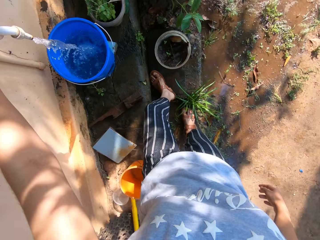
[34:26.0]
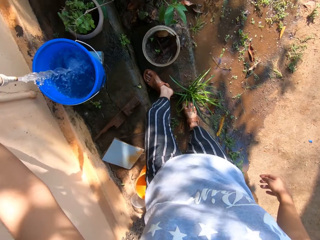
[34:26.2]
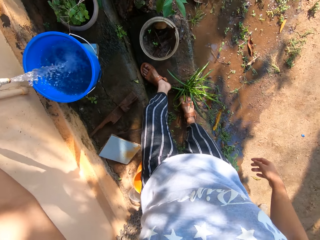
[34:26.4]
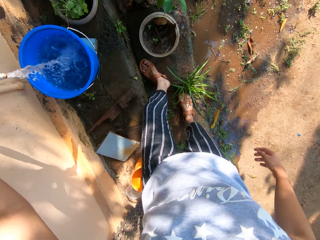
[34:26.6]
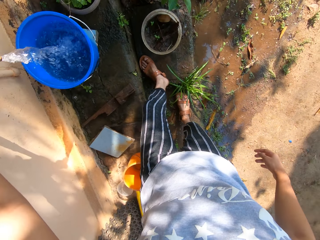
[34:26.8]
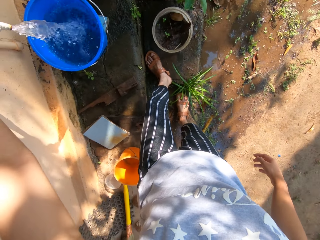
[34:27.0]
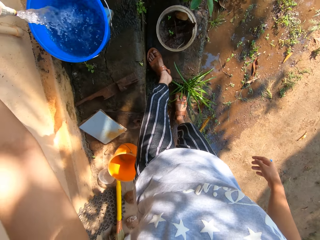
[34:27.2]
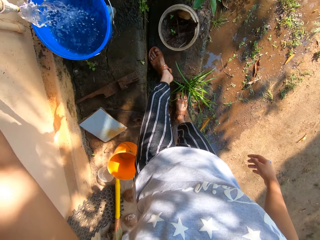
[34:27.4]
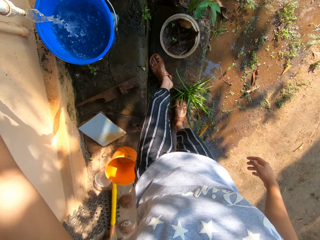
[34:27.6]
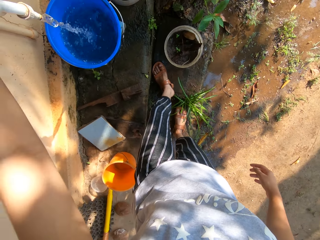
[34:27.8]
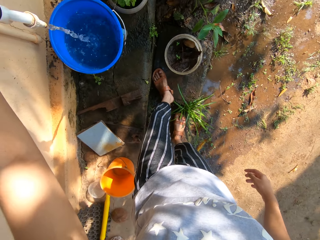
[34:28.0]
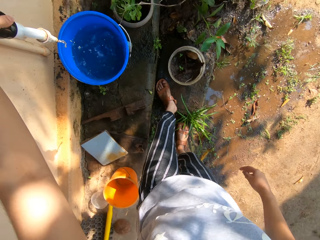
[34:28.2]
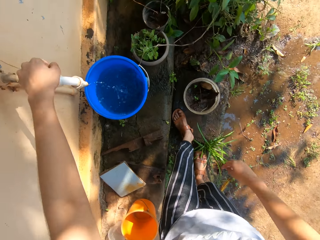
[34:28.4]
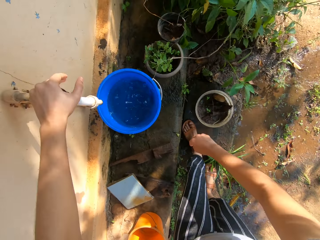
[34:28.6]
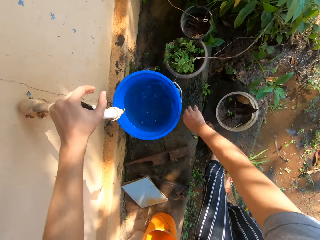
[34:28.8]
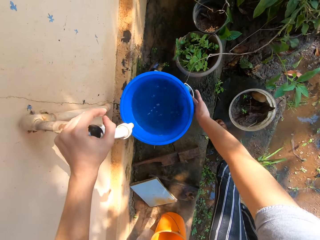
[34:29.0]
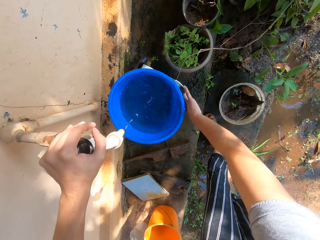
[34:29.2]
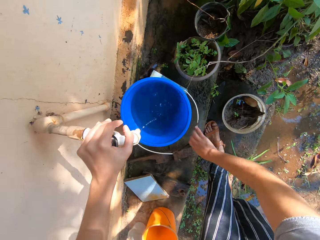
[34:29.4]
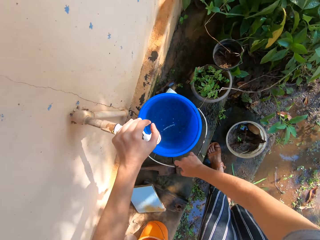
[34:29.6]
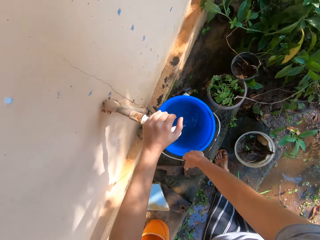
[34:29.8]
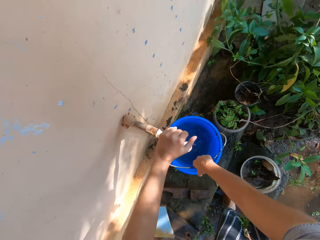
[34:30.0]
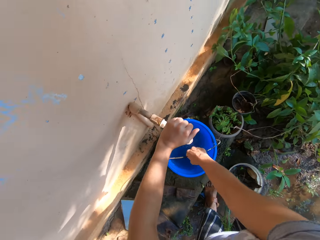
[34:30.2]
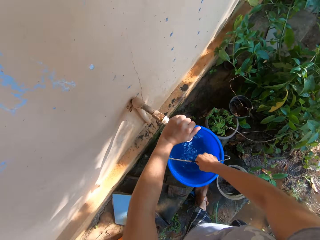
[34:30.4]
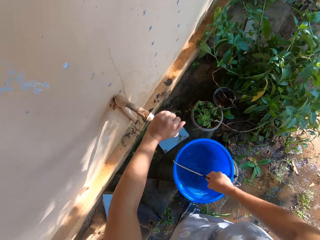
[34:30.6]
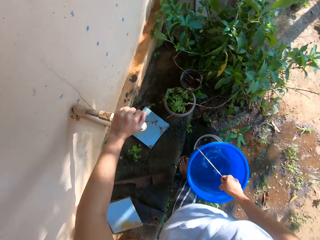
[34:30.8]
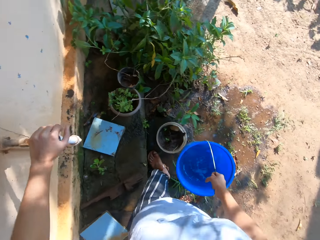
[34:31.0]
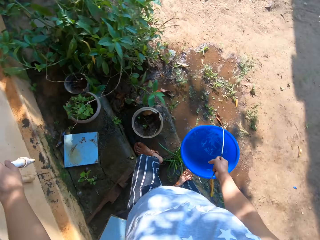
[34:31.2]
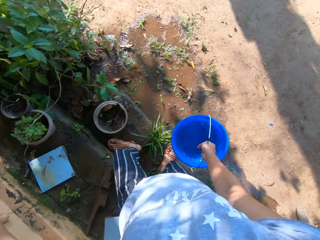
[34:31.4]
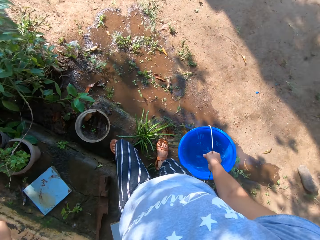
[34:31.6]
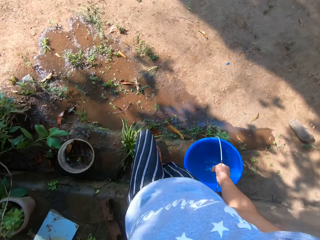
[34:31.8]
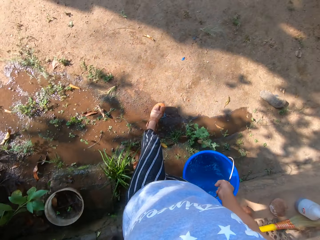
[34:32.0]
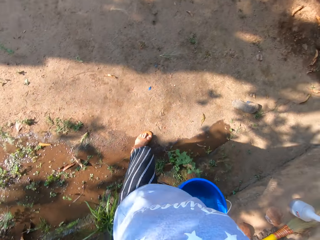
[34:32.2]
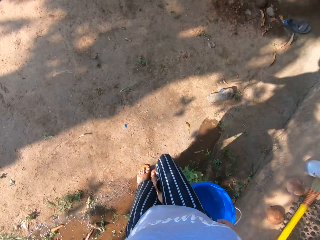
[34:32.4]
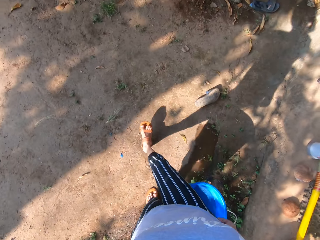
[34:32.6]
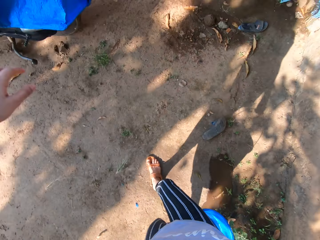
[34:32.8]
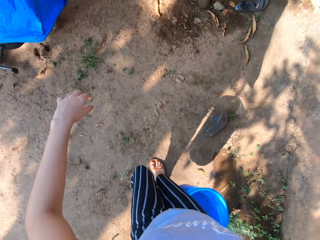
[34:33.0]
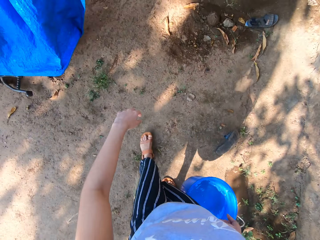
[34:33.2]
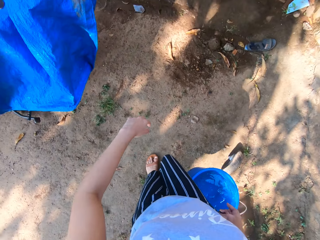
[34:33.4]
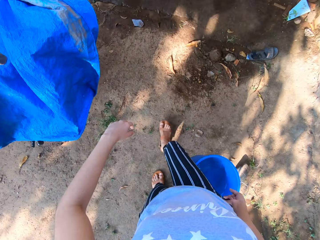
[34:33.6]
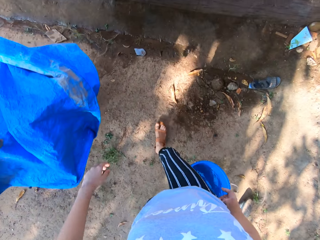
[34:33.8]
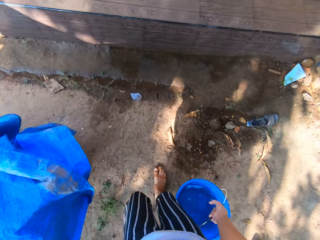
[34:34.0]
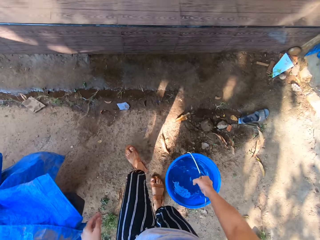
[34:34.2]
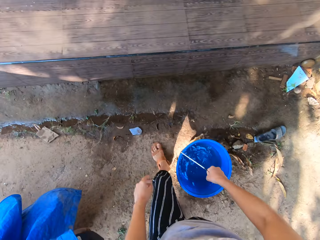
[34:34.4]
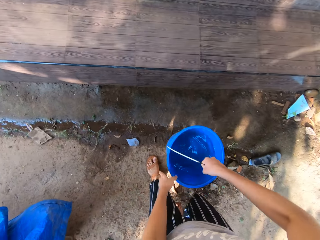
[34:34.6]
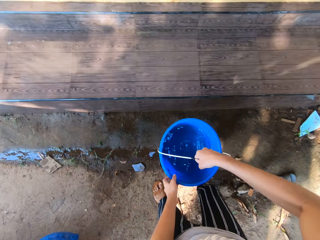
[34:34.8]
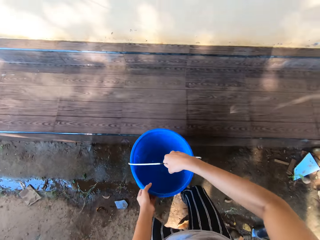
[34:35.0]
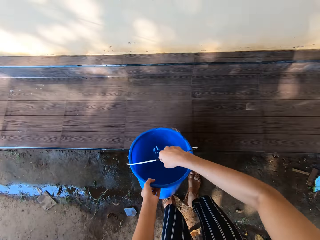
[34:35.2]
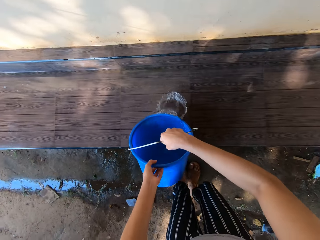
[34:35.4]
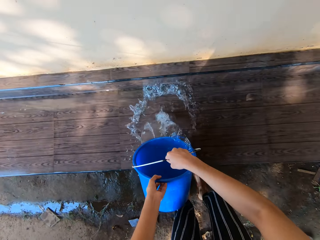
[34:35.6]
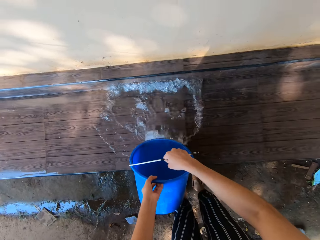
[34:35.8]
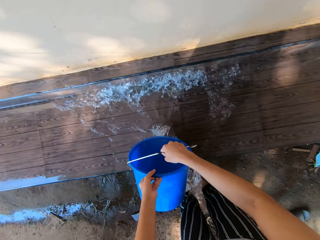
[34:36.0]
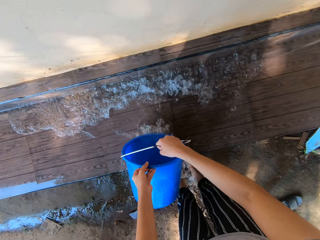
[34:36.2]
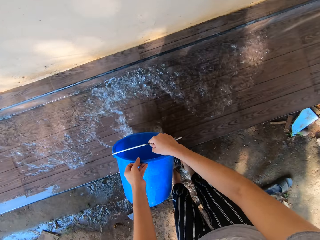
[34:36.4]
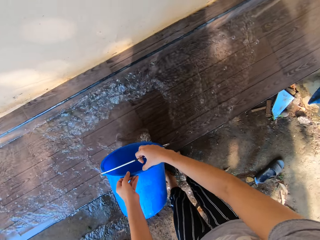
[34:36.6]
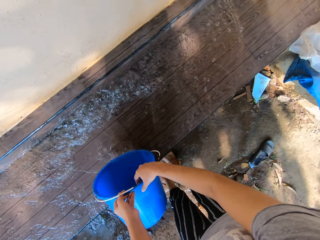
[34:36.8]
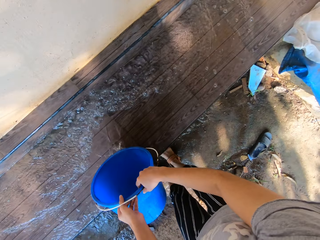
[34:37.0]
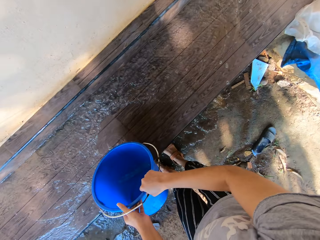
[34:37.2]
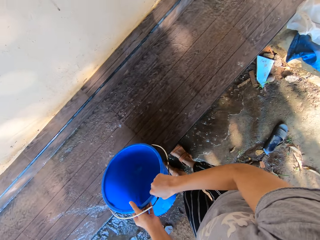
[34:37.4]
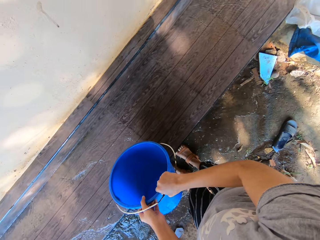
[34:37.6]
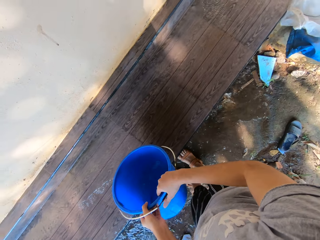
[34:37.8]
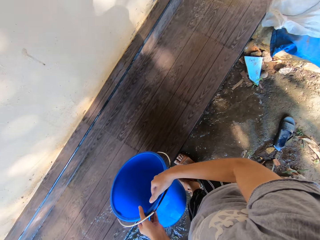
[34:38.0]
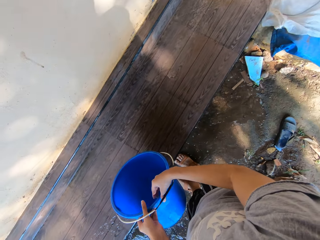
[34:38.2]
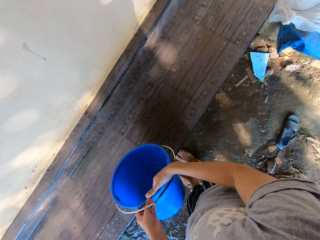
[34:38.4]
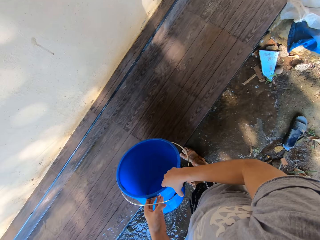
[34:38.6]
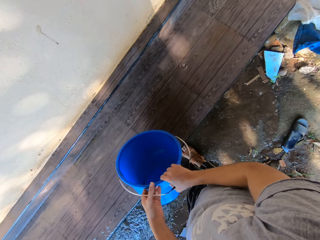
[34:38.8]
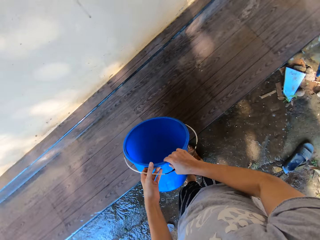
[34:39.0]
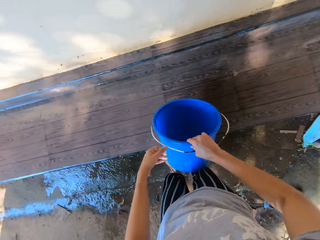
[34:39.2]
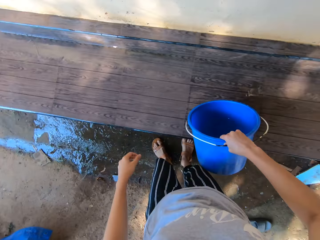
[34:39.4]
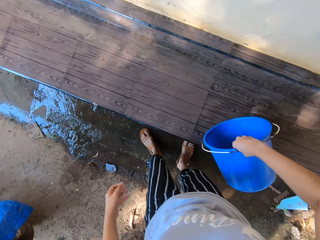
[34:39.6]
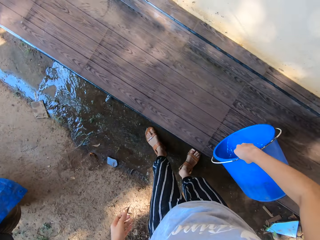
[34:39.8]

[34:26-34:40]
The camera wearer closes the tap with her left hand. She steps towards the water tap. She carries the bucket with her right hand. She picks up the bucket or pail of water by the handle. She walks back to the front yard step. She turns in a compound. She holds the bucket in her right hand with both hands. She pours water from the bucket in her hands on the front yard step.

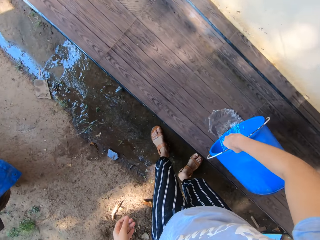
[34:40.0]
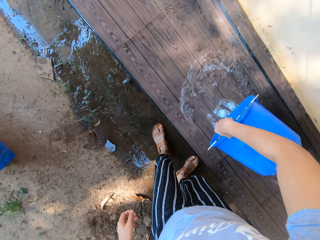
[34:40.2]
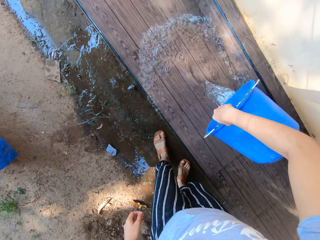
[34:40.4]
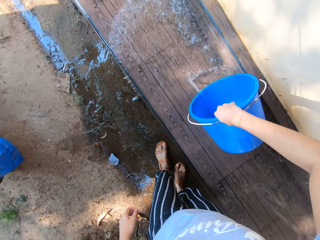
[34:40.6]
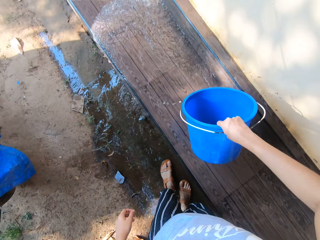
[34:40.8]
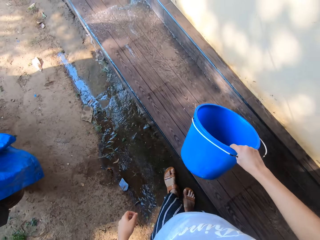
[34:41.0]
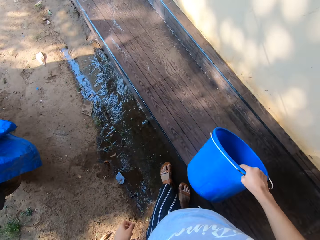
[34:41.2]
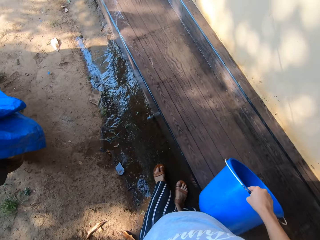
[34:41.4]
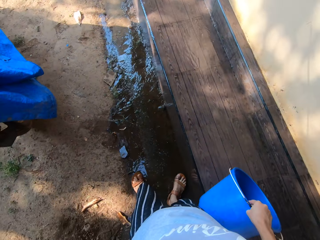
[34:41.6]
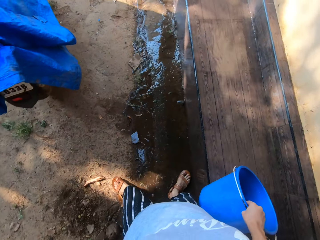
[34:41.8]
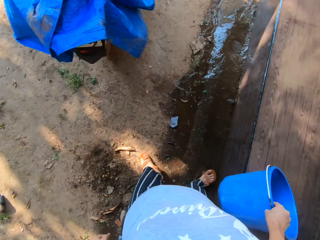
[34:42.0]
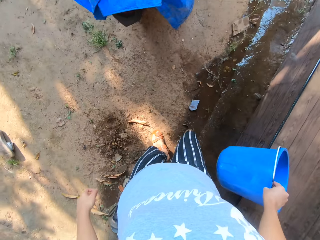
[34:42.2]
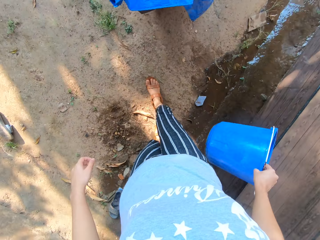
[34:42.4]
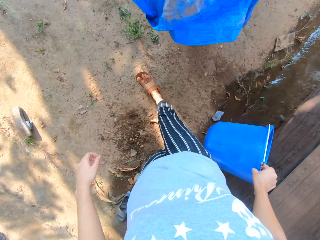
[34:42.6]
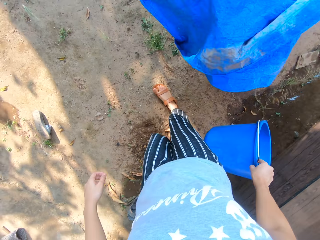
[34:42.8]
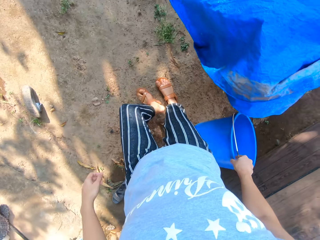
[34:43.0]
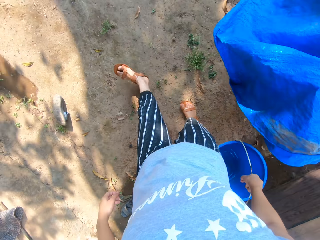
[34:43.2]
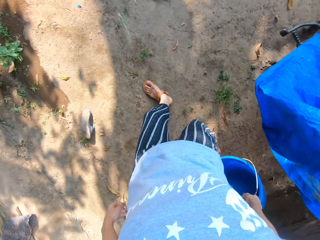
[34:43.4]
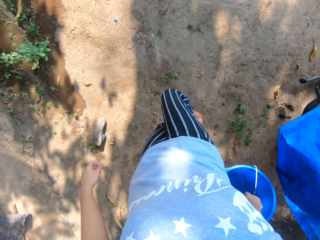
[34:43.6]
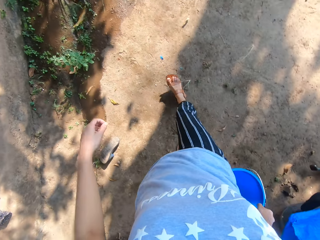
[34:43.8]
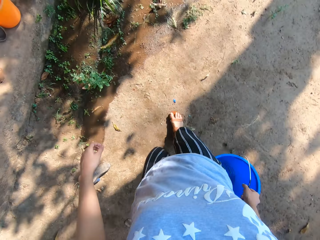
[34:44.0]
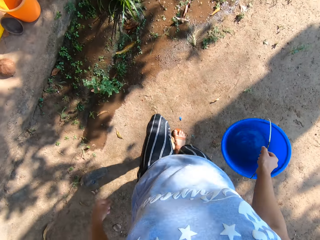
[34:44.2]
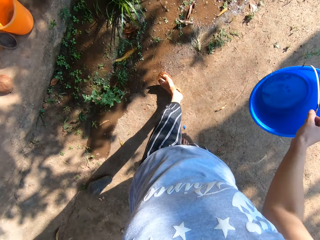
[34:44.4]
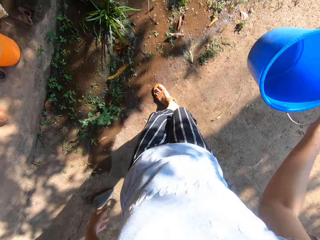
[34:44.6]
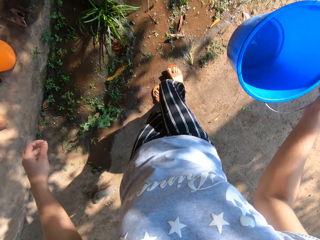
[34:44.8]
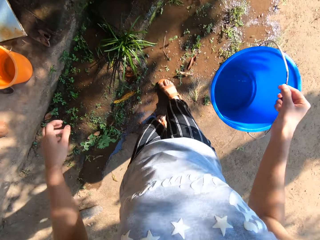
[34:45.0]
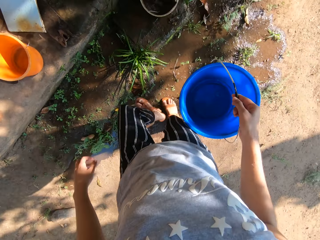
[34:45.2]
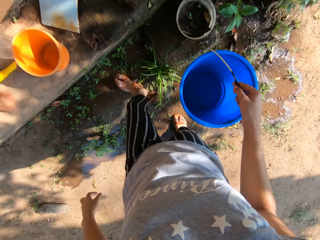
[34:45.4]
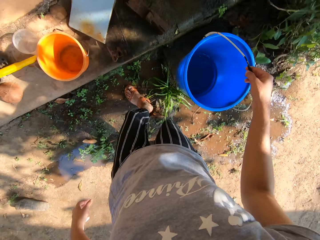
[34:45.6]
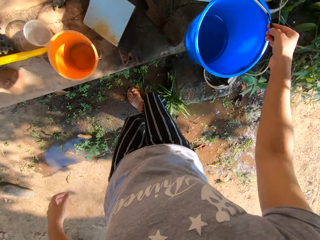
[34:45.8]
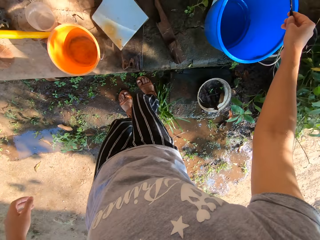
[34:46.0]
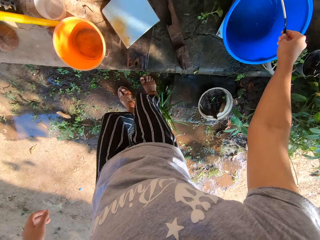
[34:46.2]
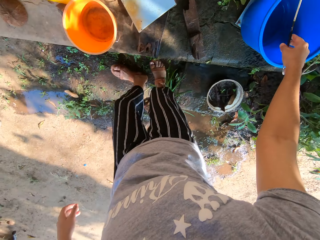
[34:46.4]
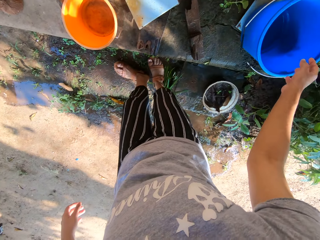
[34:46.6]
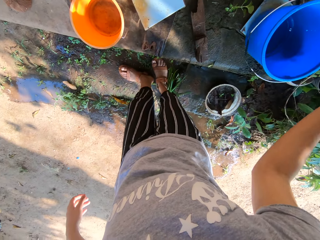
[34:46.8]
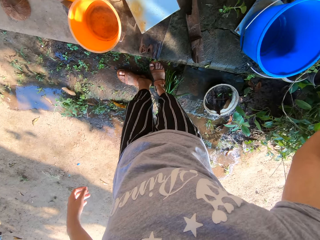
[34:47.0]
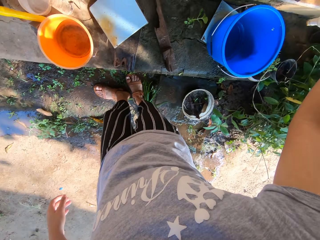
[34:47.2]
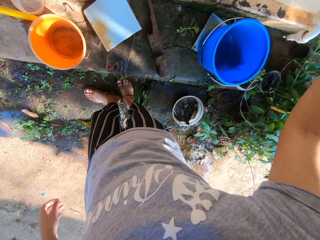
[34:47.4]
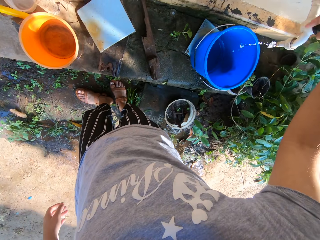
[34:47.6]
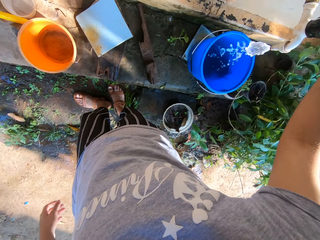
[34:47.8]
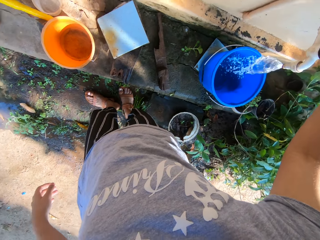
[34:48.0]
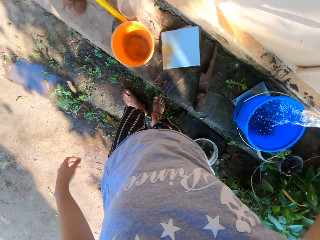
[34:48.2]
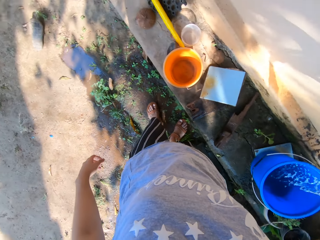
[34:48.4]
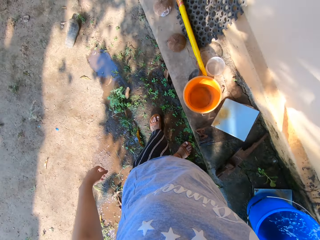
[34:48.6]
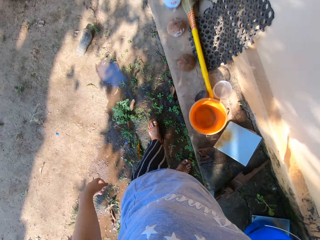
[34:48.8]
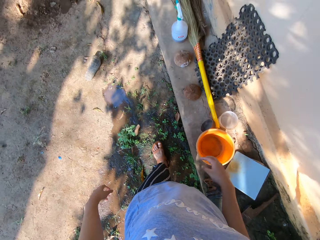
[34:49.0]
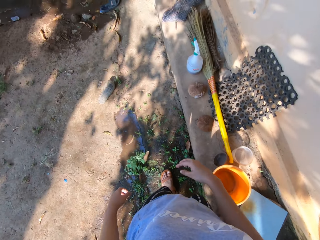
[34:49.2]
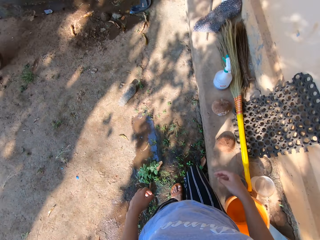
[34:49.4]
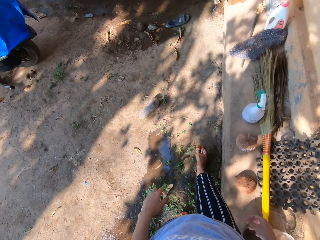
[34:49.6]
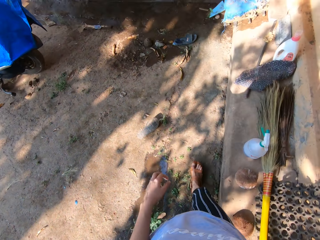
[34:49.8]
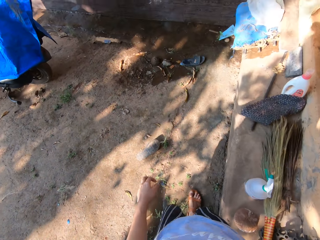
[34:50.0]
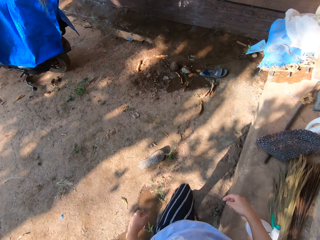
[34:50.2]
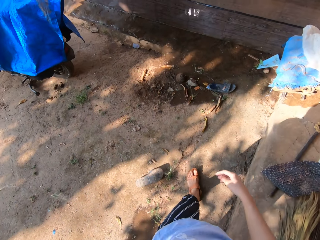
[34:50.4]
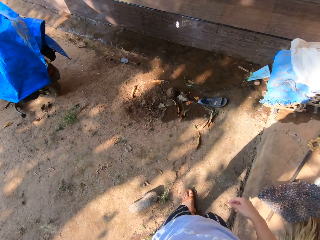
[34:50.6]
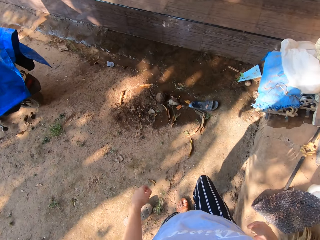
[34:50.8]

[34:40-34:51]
The camera wearer walks back to the tap. She turns away from a verandah. She puts the bucket in her right hand on the fence base. She opens the tap with her right hand. She looks around a house and walks around the house.
